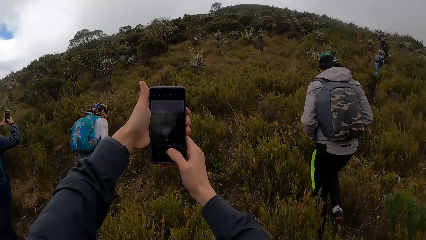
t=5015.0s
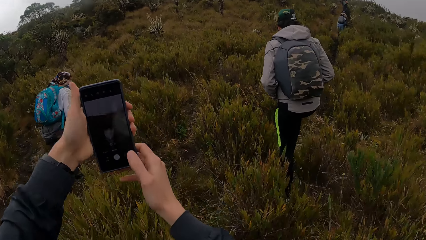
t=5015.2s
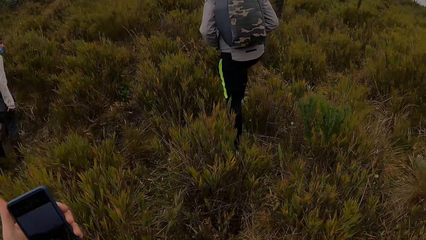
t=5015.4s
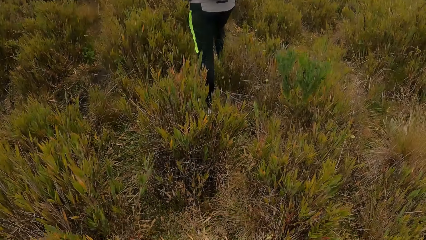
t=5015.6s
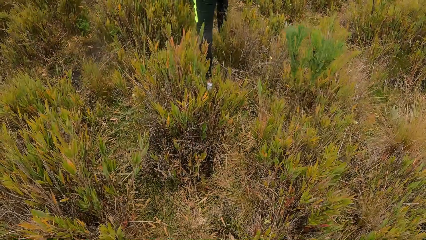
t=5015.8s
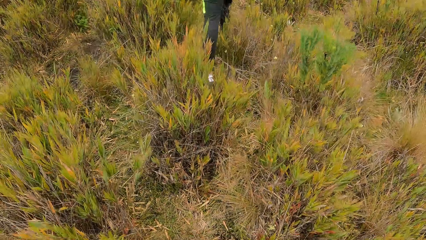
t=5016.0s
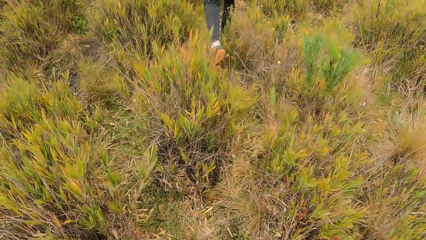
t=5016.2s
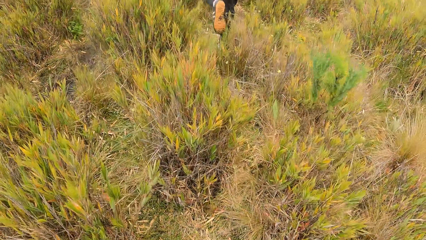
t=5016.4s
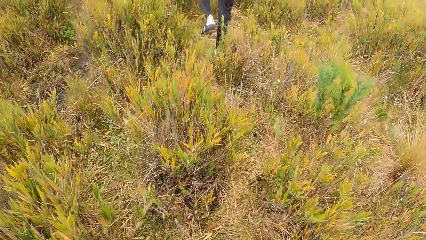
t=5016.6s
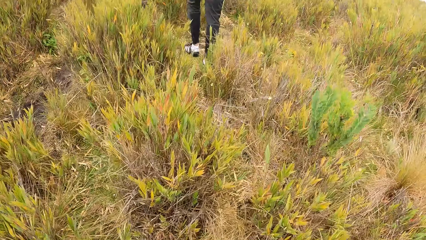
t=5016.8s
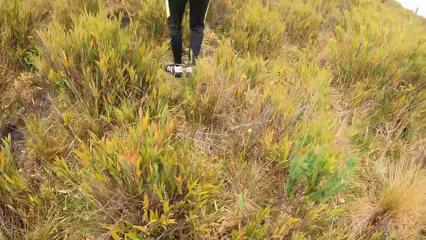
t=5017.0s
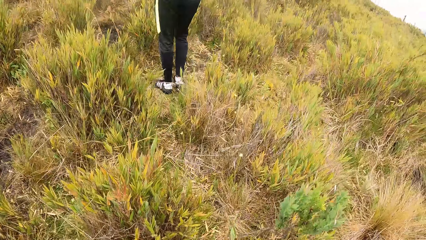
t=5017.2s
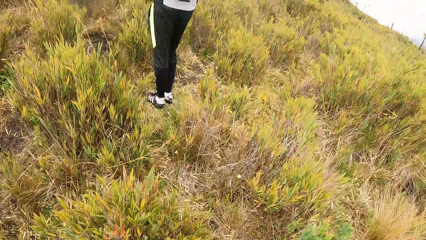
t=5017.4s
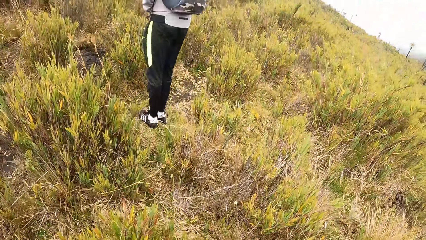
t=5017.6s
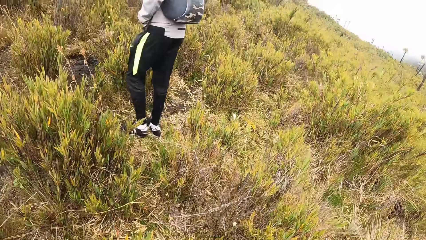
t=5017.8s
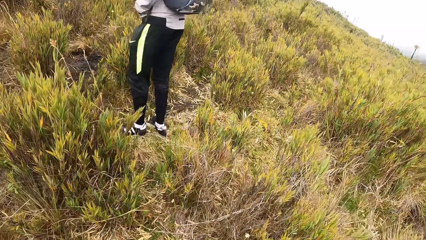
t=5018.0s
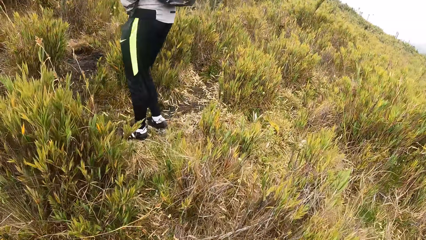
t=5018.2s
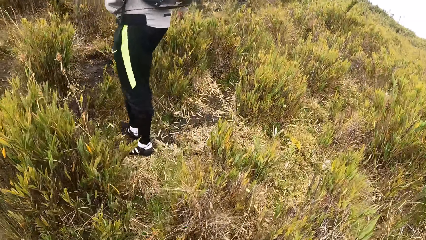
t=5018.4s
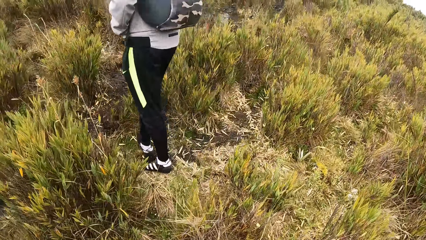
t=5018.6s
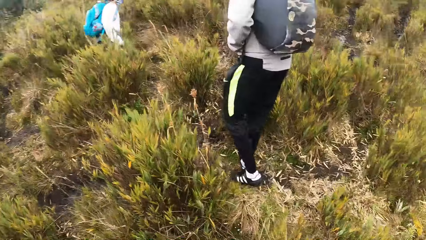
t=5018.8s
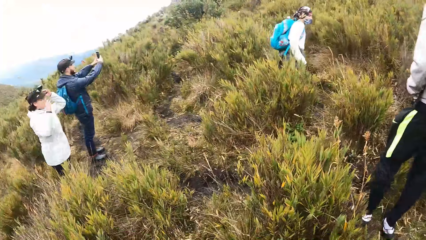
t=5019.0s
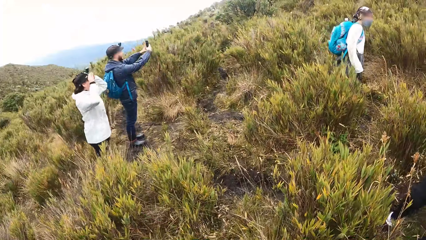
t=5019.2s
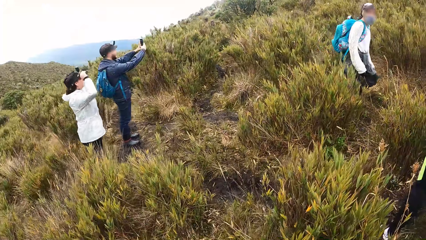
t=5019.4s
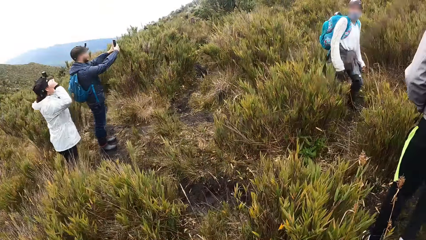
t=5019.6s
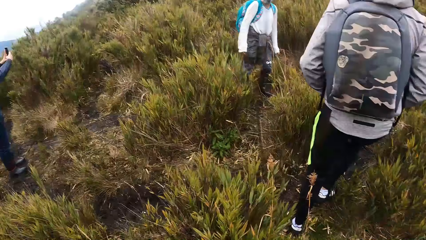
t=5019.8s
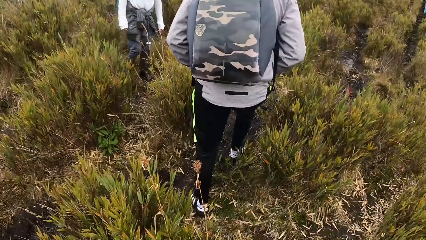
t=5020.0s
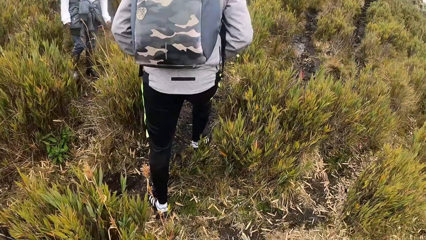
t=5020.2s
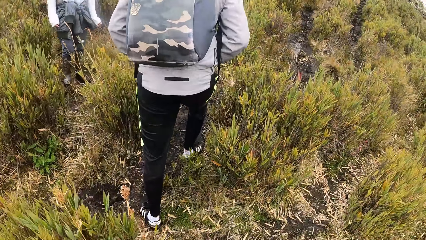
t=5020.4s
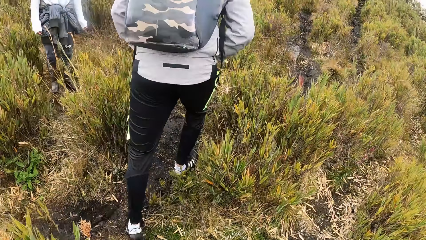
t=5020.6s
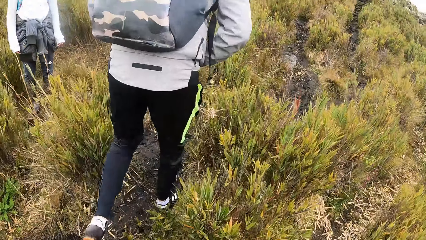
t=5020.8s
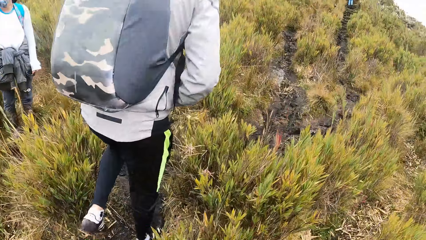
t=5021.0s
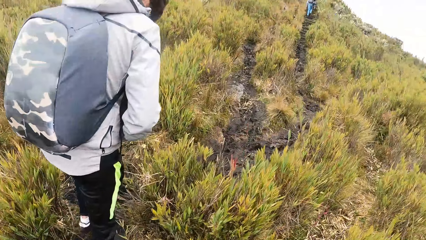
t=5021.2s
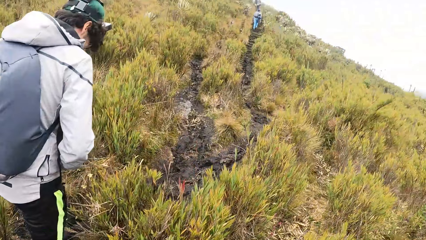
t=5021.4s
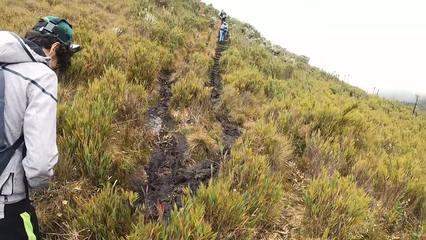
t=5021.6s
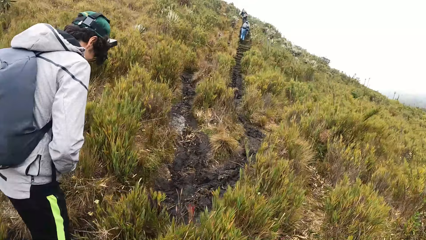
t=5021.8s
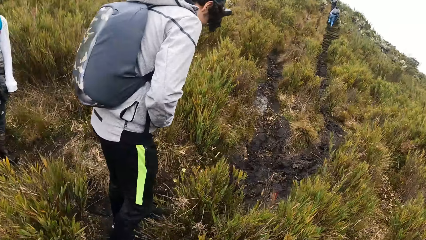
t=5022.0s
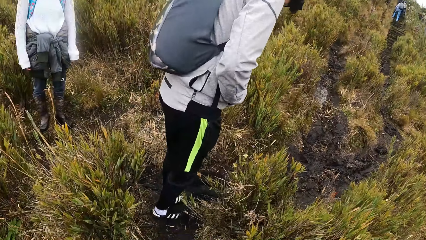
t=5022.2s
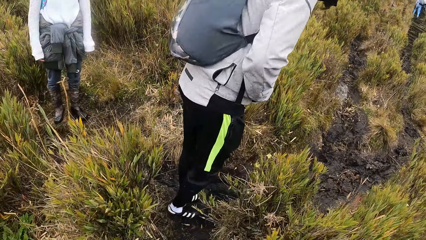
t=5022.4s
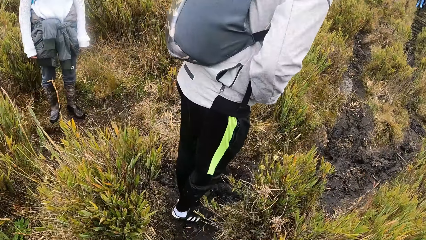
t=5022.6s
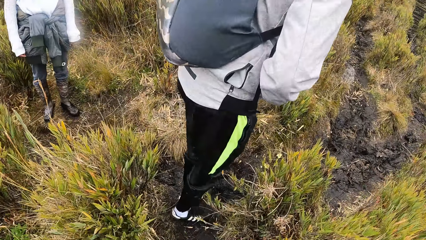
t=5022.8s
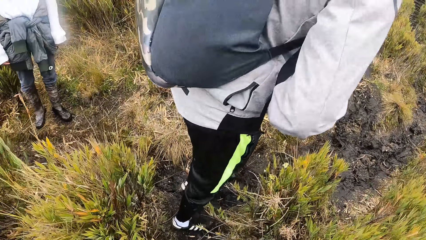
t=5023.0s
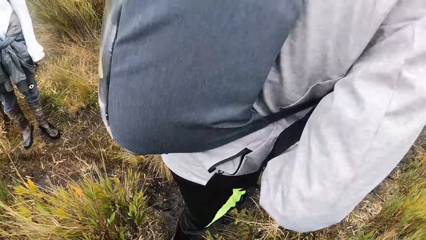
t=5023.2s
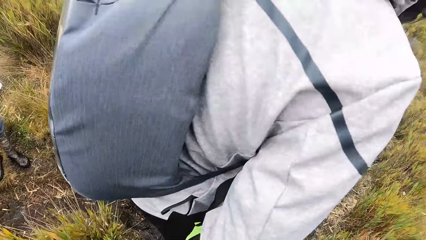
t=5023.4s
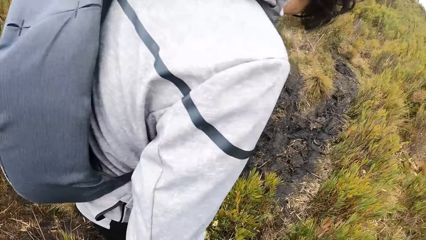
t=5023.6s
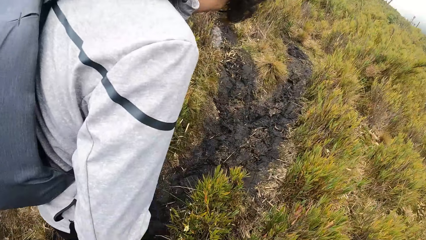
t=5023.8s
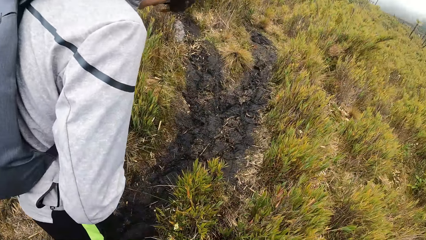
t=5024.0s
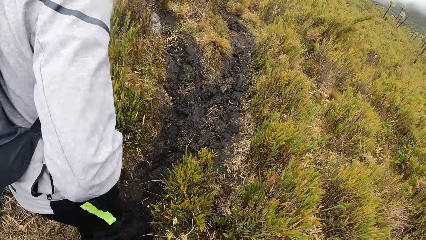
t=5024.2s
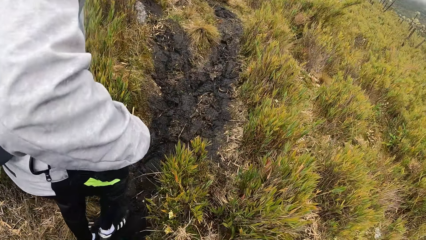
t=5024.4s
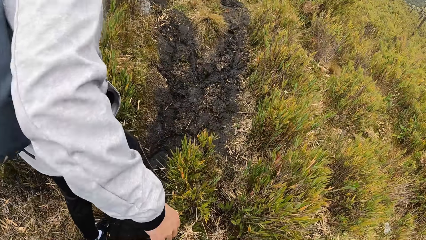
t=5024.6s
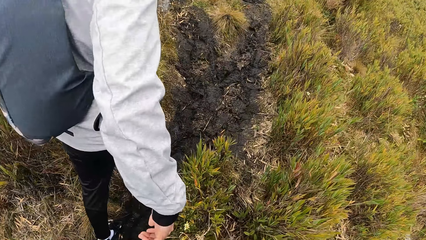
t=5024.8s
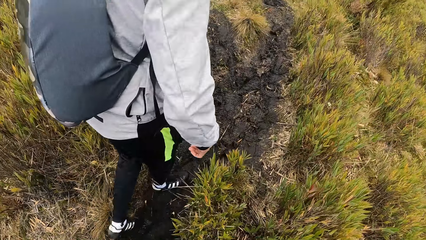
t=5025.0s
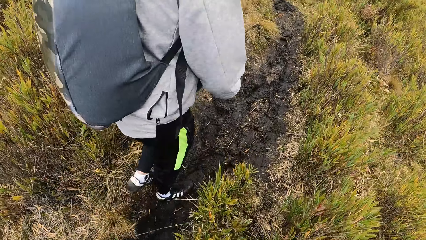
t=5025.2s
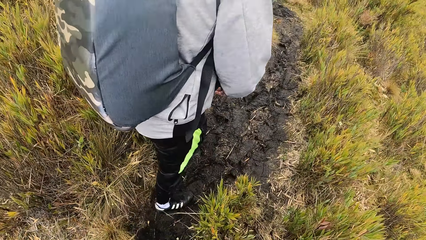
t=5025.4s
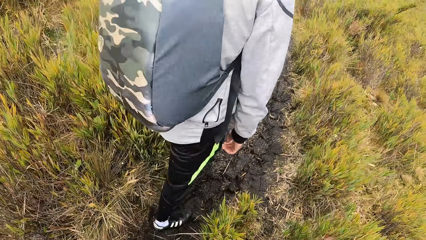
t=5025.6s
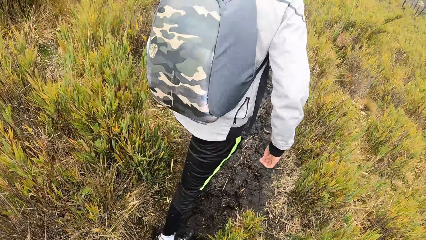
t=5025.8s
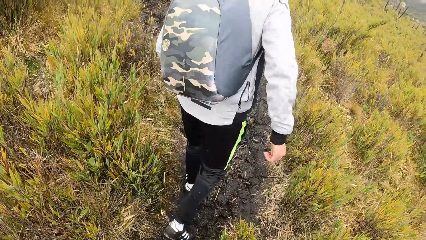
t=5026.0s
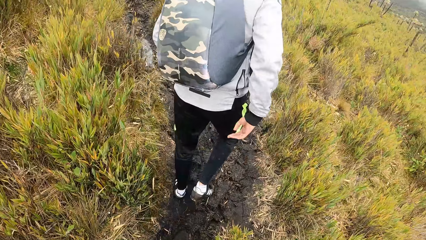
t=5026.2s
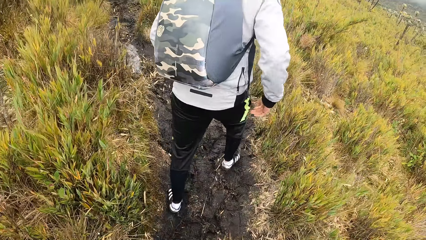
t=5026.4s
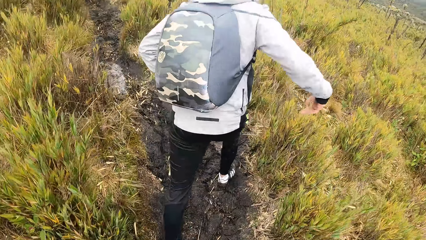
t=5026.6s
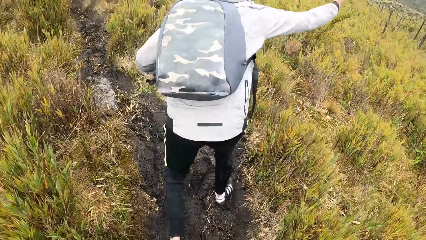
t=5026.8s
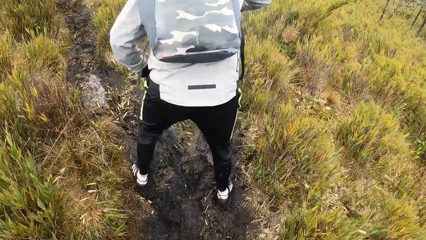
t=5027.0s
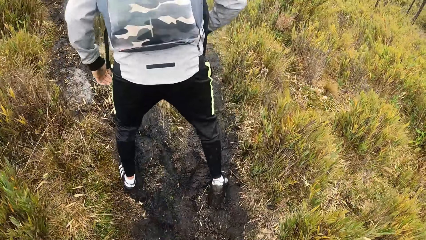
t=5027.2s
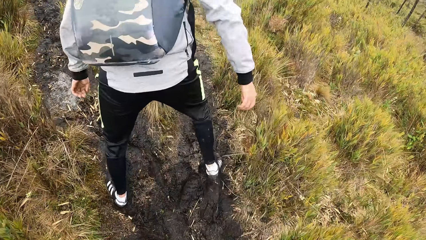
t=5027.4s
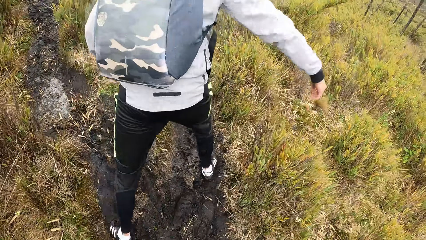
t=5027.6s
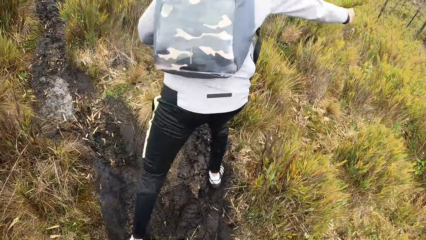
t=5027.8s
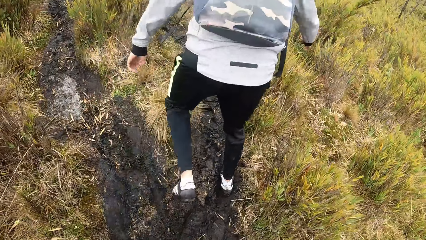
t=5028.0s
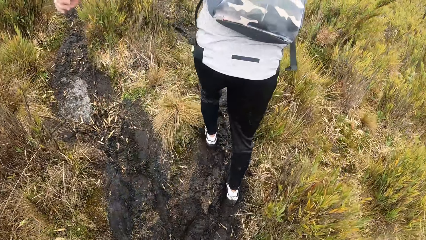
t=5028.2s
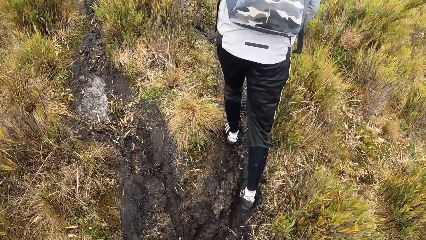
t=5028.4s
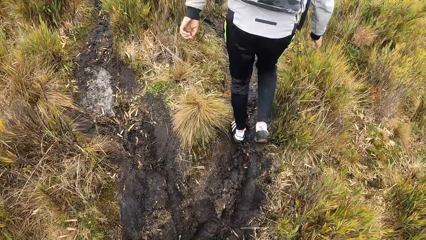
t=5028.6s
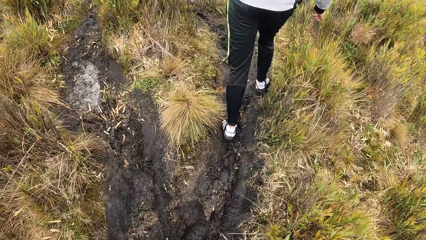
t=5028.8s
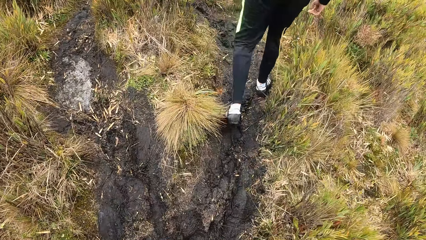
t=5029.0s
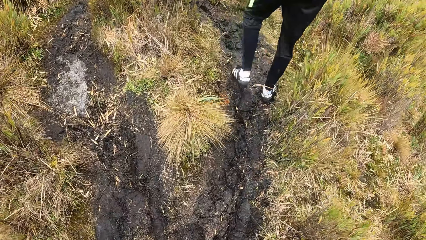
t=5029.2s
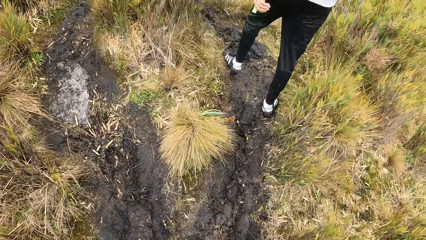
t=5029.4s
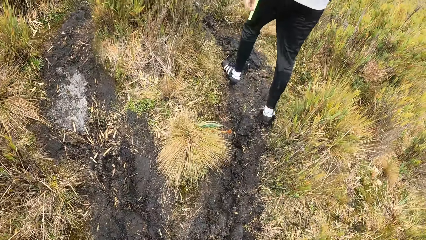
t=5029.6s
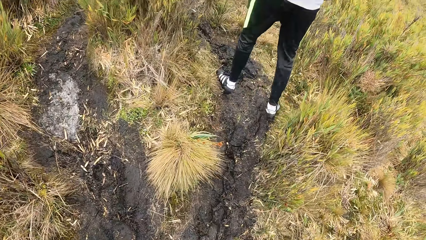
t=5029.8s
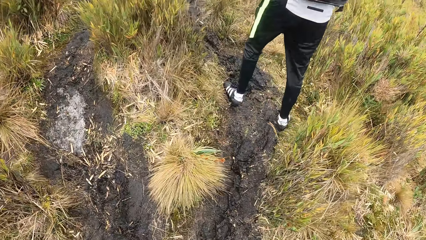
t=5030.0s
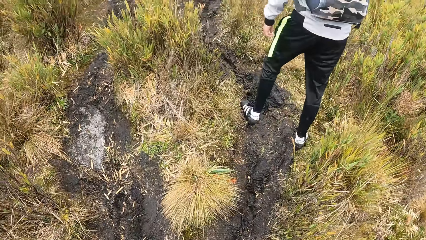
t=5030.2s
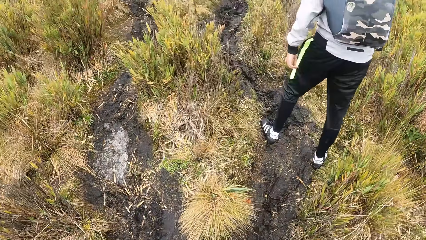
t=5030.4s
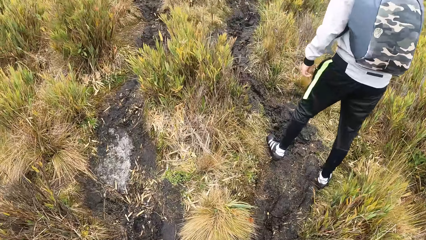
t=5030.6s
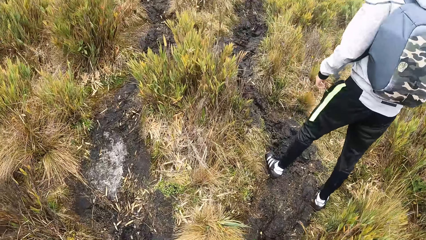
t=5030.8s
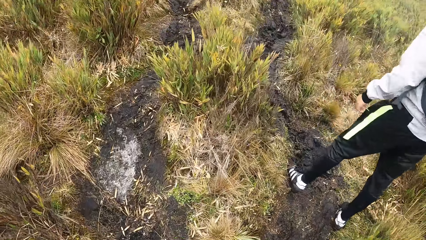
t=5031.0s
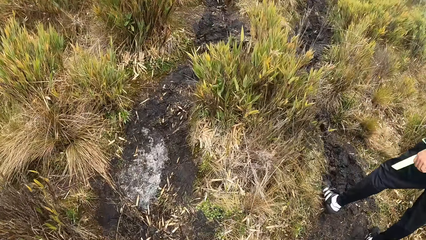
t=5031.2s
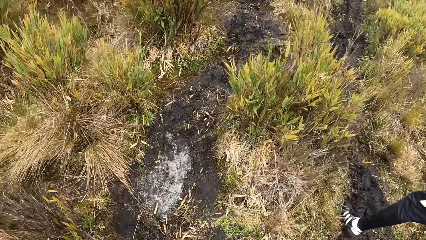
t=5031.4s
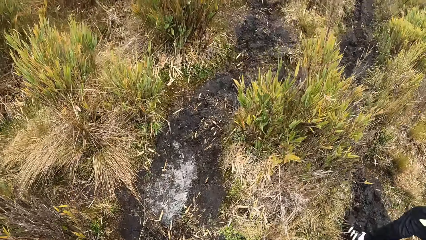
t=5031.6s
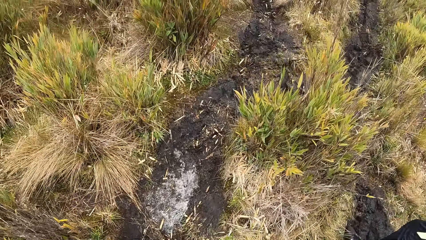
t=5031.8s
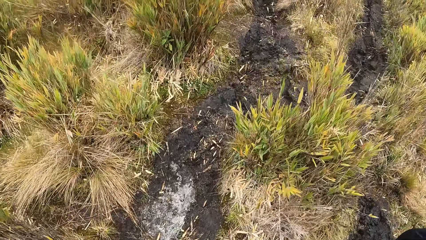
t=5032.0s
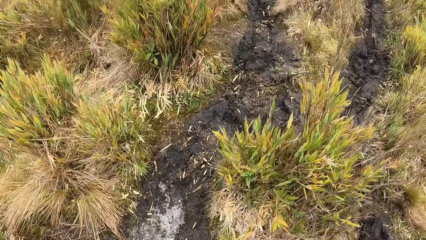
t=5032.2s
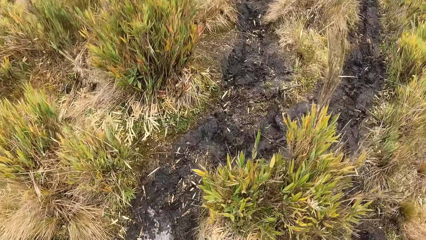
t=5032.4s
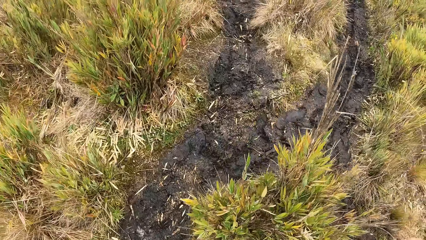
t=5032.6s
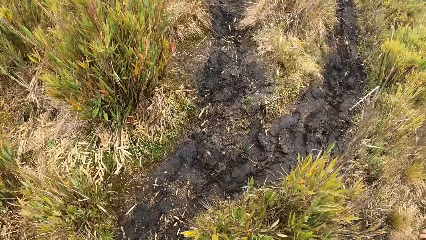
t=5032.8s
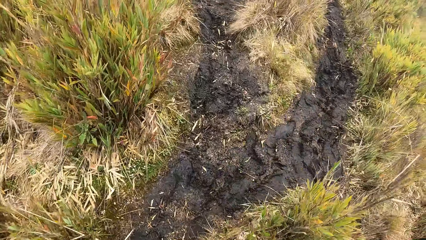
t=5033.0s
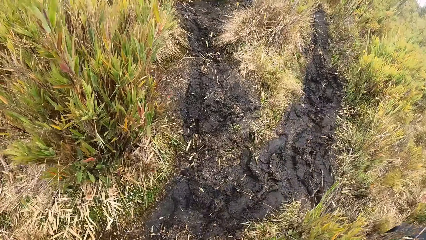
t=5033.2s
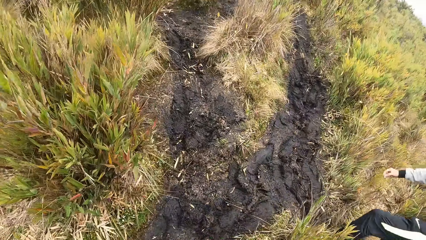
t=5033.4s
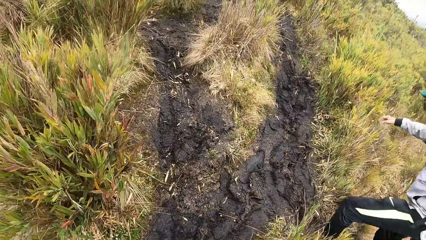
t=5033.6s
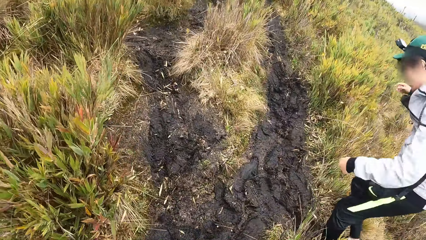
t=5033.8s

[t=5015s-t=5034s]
The camera wearer walks through the field. A man walks through the field. The camera wearer looks around. The man walks in front of the camera wearer.
